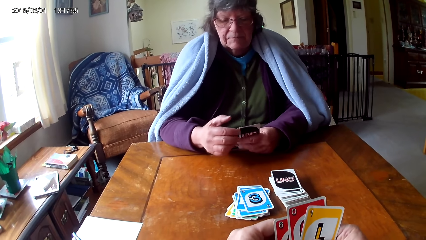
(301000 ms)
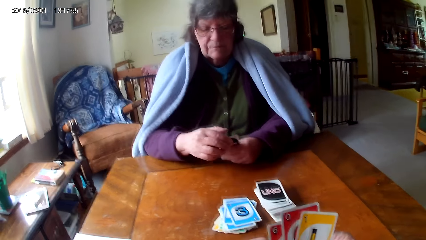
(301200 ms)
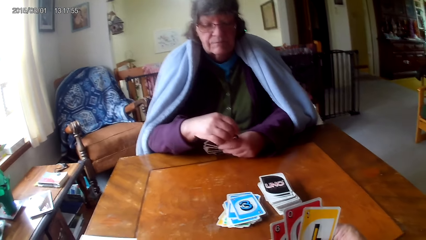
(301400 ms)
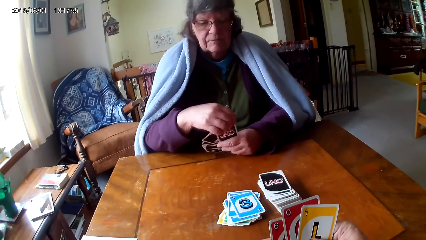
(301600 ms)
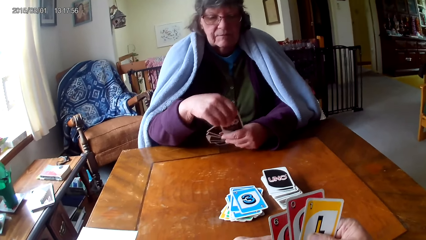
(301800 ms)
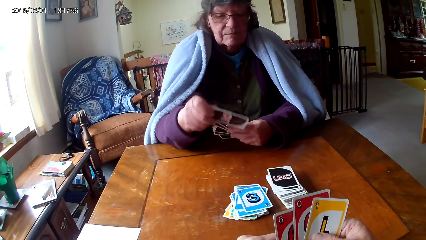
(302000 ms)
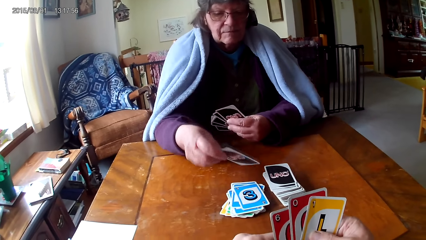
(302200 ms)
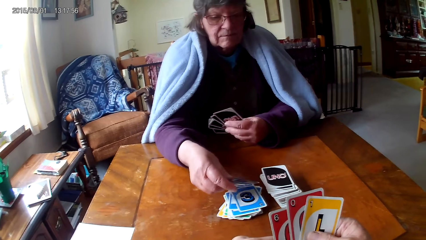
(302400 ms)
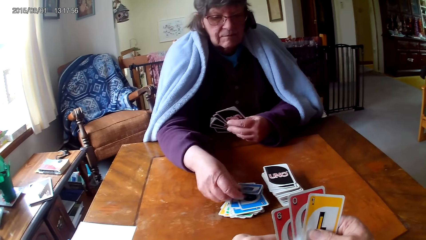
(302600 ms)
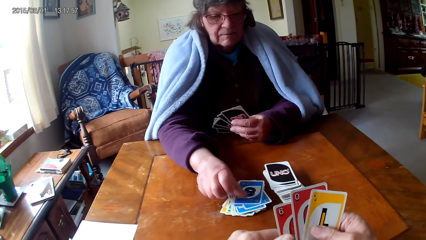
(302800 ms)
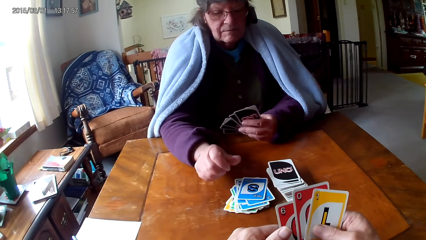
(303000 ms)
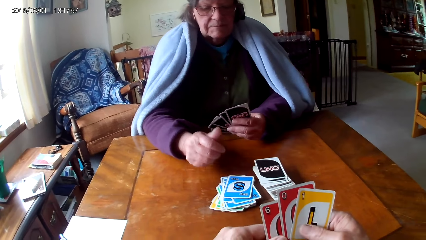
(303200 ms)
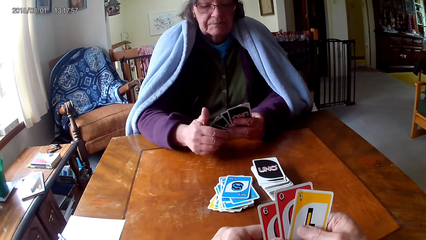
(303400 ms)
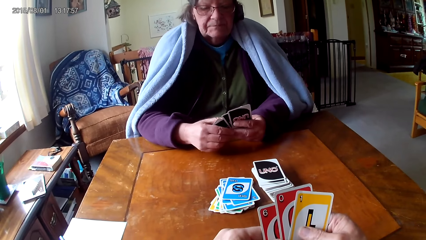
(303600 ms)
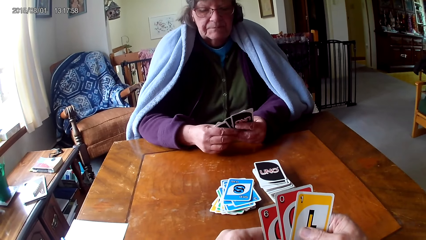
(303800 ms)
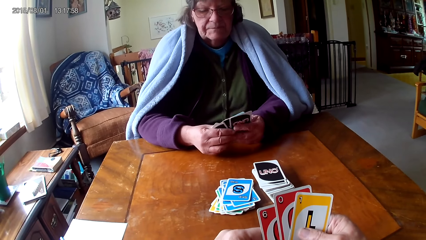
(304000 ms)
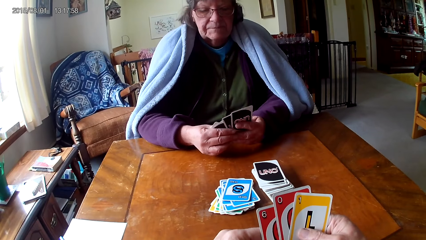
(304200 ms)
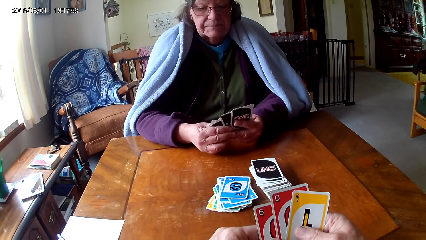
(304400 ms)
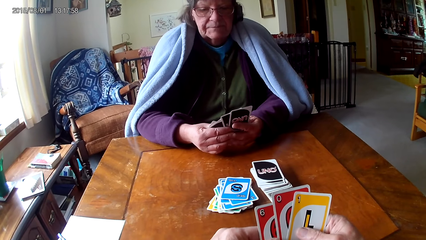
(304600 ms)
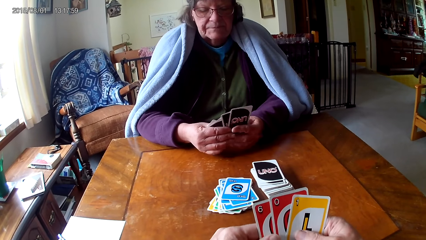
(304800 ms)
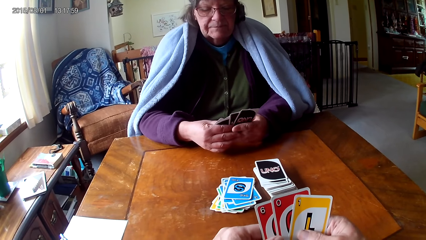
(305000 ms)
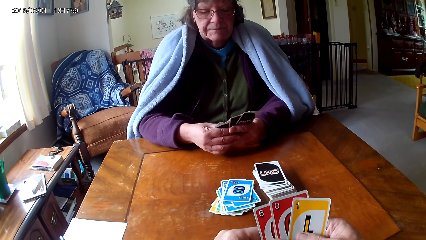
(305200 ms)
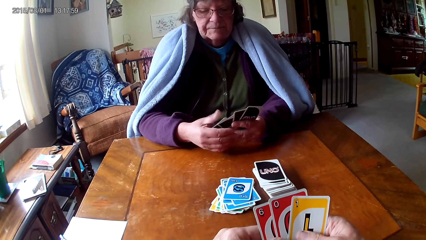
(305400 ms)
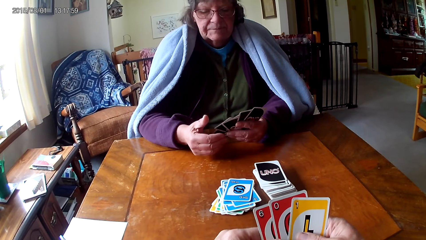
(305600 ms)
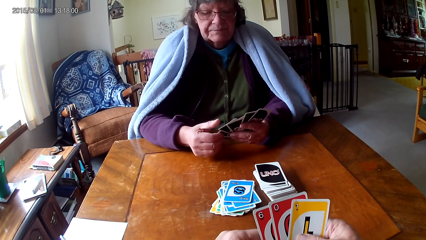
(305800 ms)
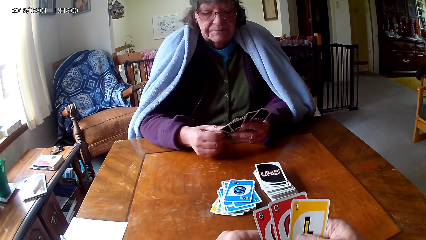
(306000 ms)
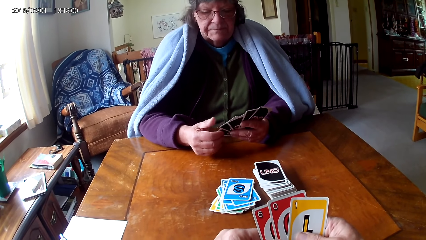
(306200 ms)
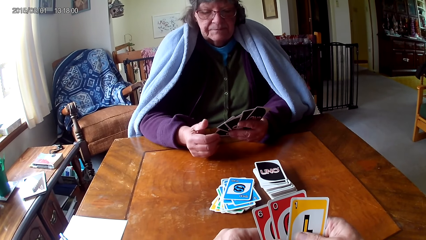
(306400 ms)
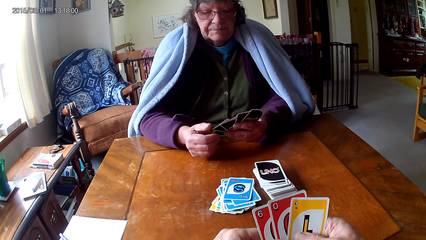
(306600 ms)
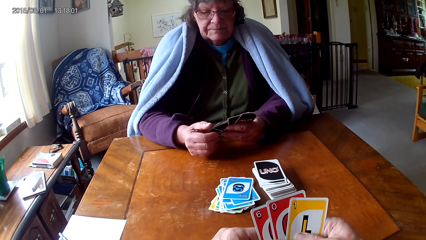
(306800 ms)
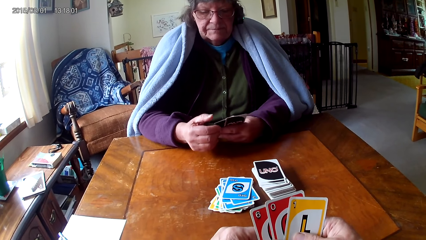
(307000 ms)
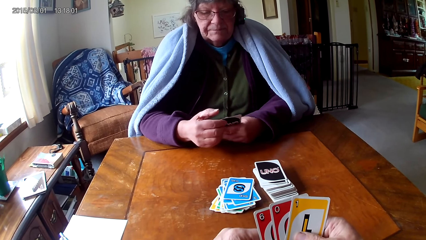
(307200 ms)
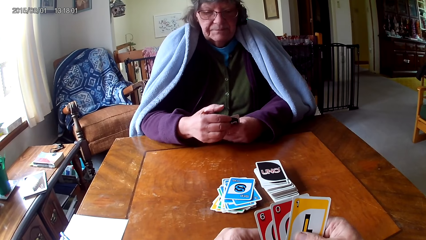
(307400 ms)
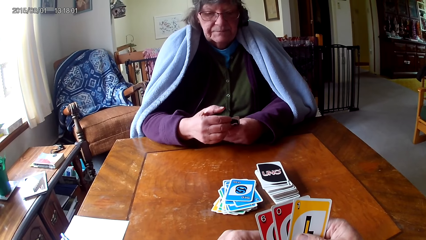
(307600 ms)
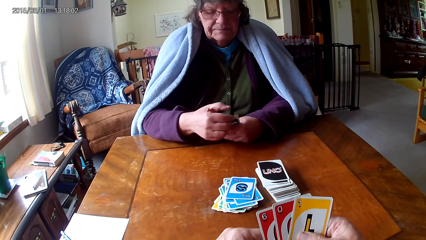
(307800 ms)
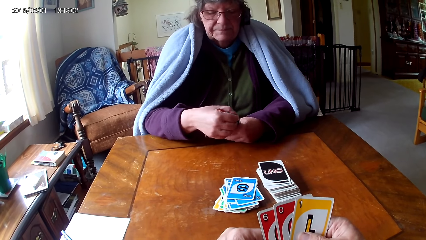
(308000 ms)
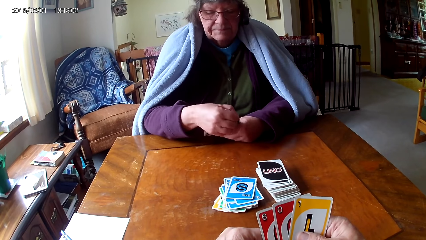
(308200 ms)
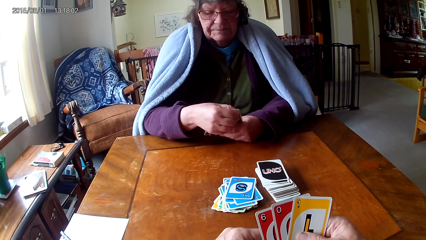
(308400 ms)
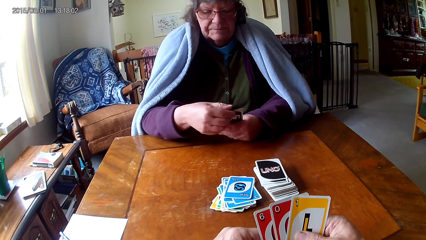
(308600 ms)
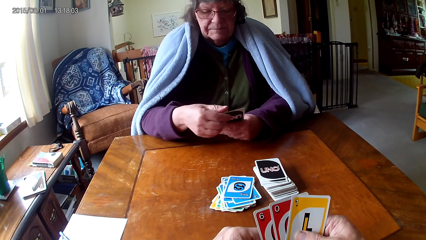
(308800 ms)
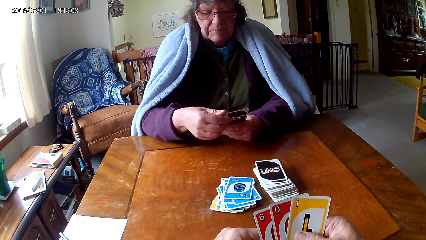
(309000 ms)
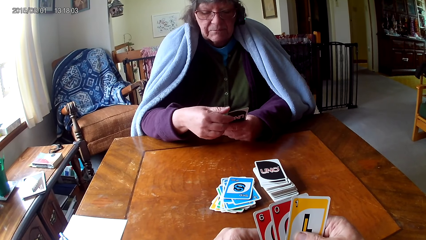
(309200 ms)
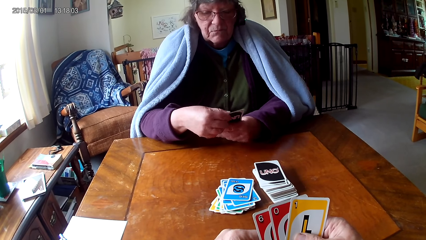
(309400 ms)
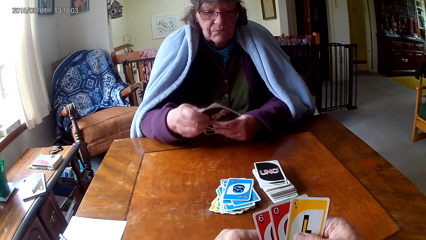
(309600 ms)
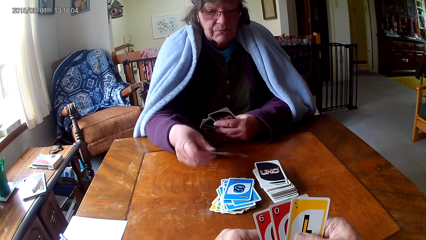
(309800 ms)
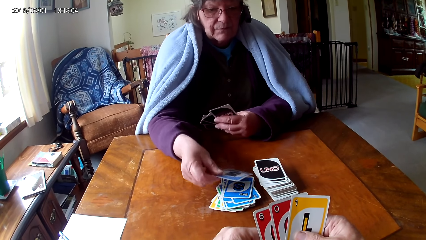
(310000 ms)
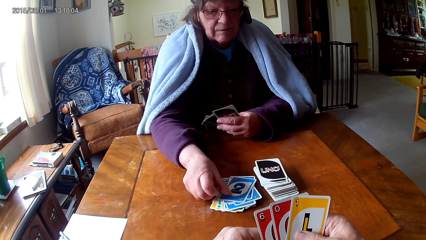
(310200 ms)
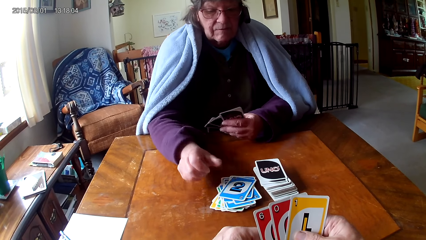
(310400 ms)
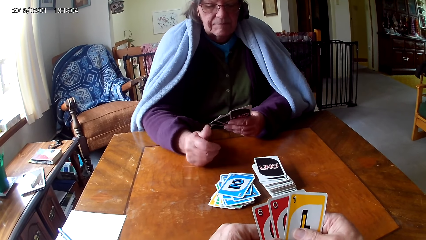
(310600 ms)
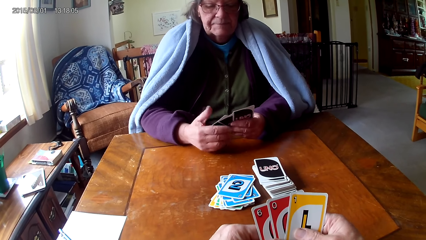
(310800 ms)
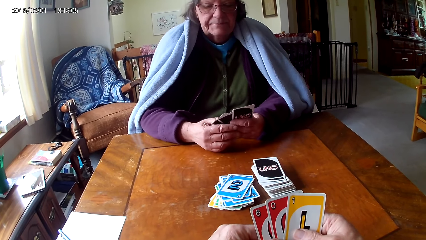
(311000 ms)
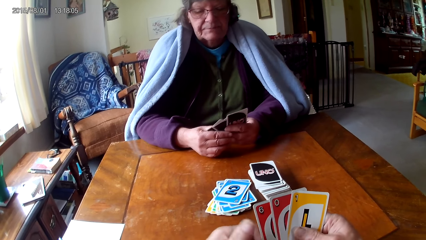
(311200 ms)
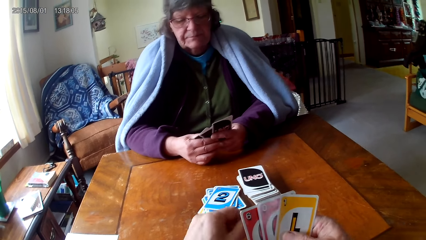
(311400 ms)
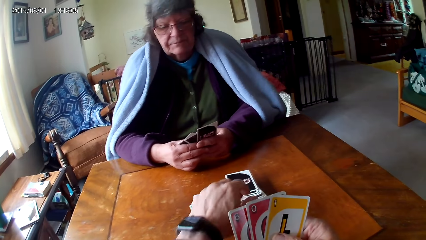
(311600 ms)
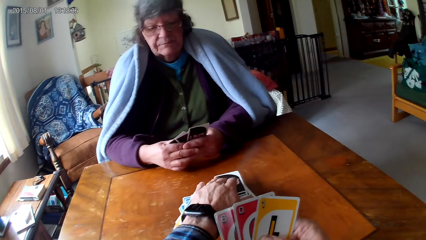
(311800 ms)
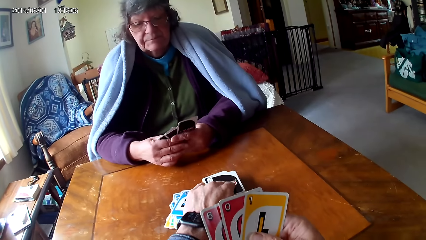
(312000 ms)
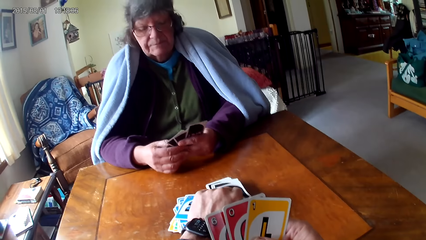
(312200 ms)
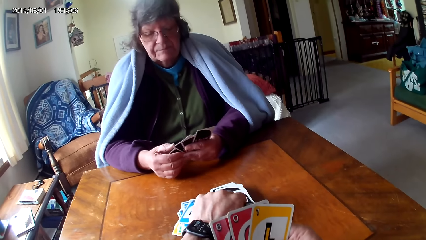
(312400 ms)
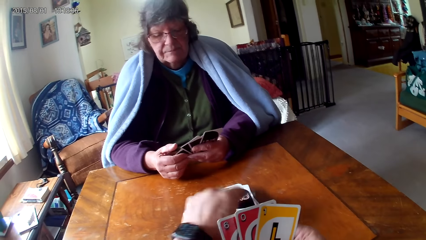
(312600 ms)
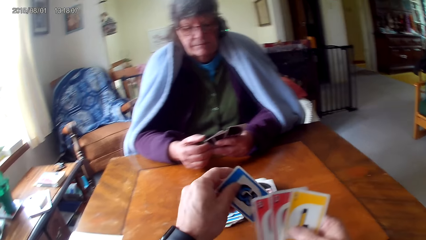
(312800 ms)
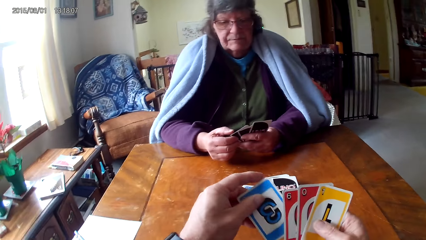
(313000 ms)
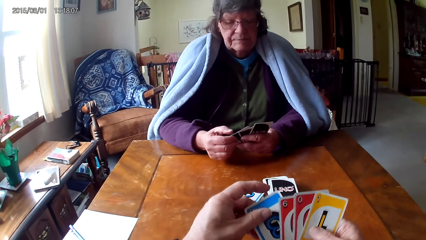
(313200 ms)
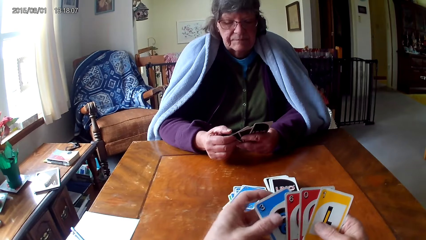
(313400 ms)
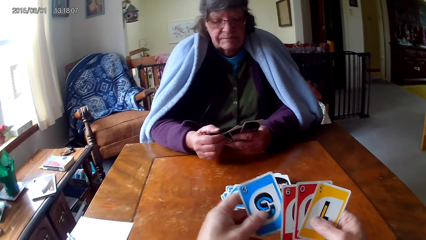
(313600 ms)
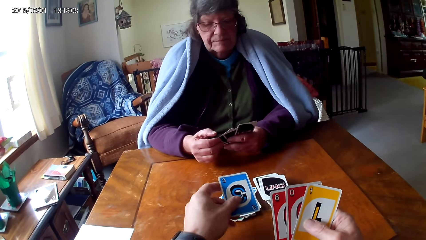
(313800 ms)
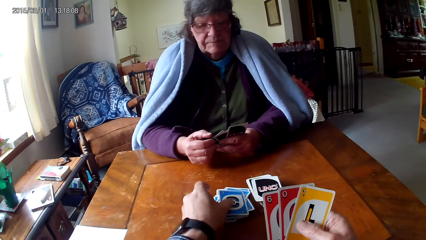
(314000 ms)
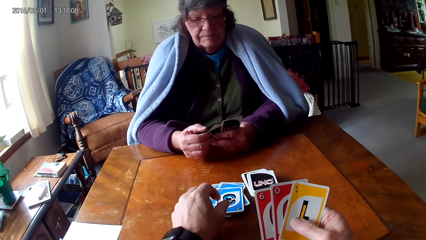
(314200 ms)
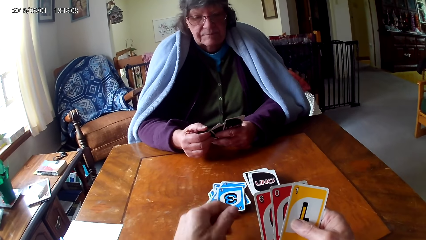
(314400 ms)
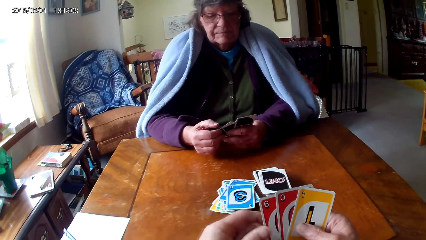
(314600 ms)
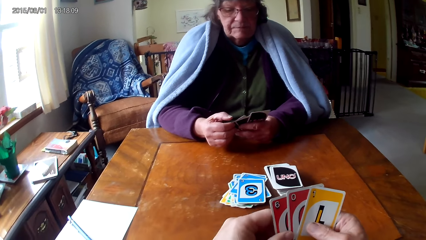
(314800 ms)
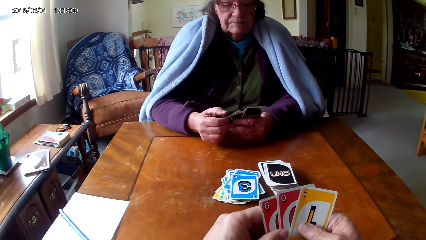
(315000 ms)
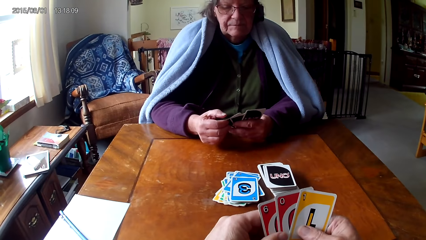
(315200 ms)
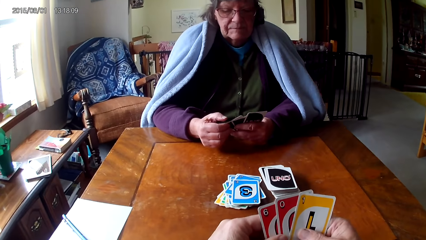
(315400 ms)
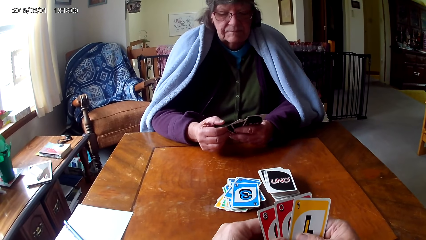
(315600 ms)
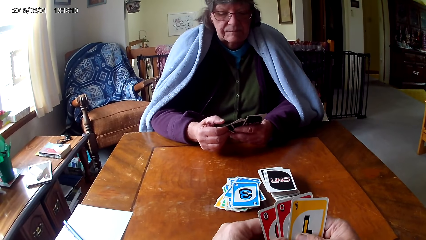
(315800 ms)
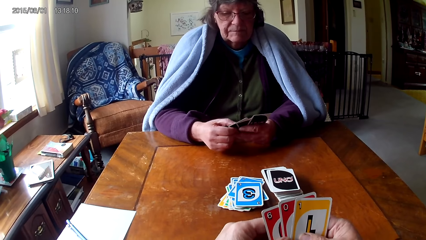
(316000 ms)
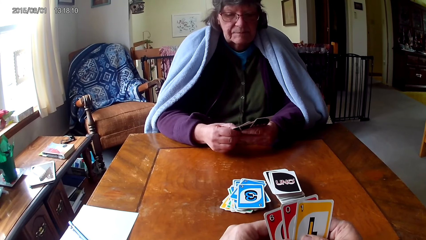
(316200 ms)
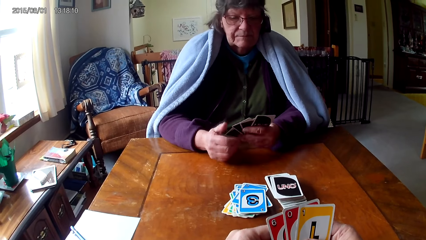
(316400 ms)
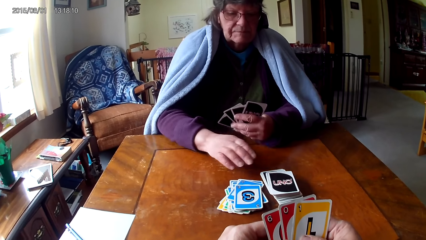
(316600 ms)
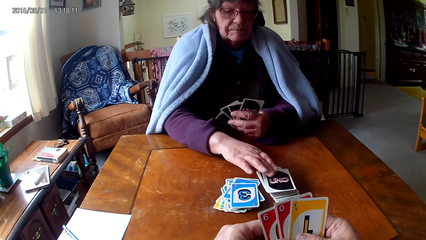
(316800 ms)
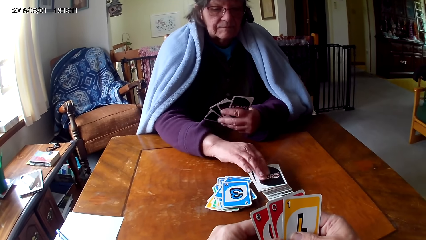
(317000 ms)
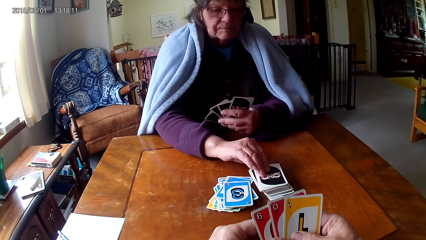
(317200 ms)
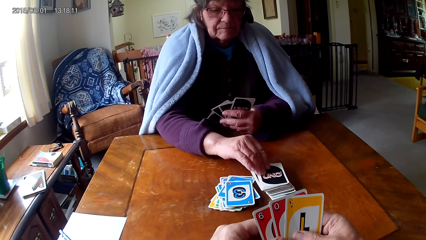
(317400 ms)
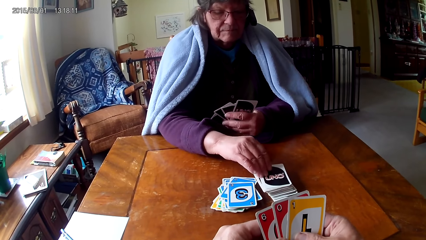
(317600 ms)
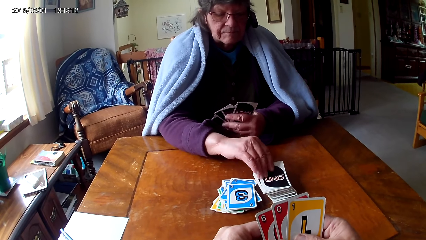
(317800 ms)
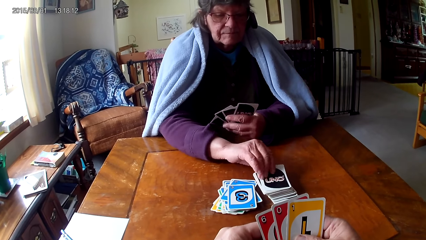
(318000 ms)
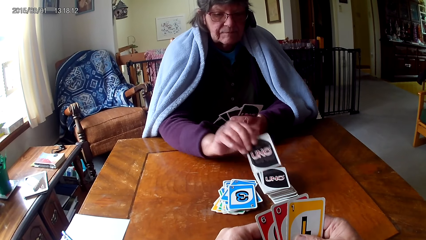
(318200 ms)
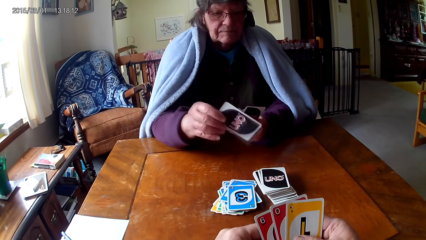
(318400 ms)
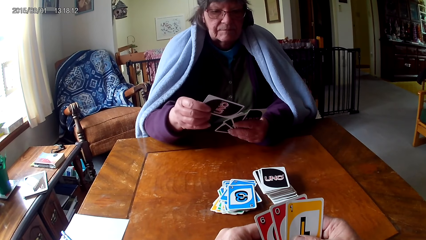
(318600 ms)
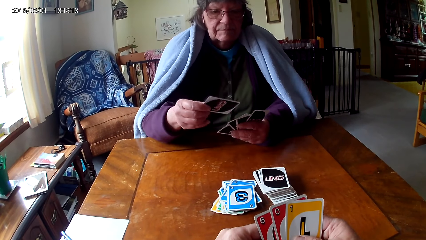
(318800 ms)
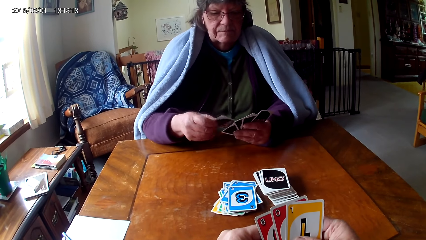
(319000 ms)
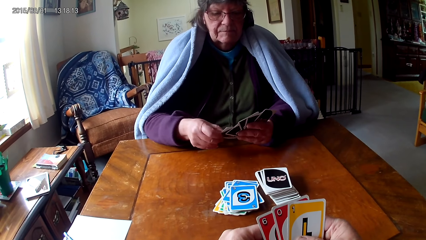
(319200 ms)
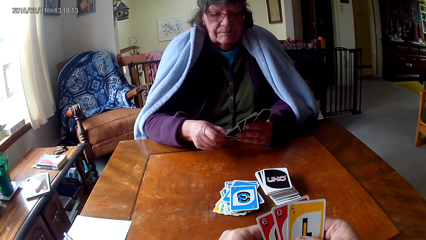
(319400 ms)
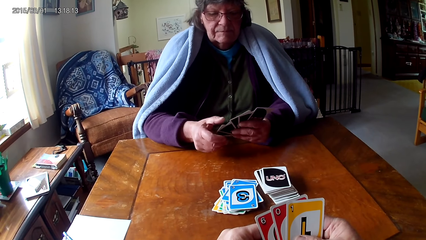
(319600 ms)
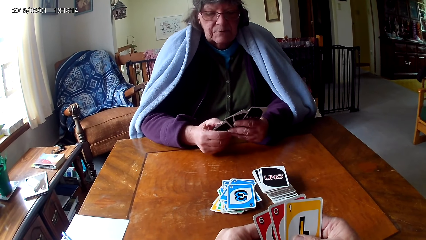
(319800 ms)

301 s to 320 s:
A woman picks a card from the other hand and places the card on the table. The woman picks a card from the other hand and places another card on the table. The camera wearer picks a card on the table and places the card on the table. The woman picks the card on the table and puts the card on other cards.
